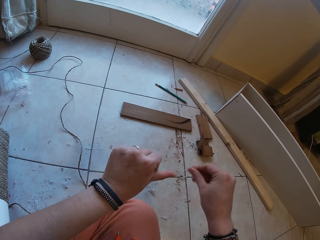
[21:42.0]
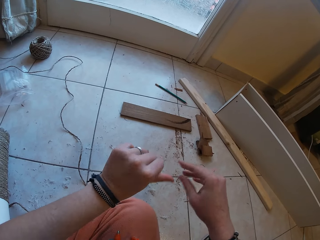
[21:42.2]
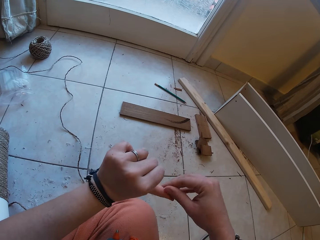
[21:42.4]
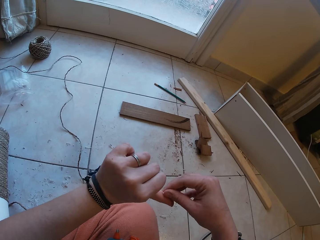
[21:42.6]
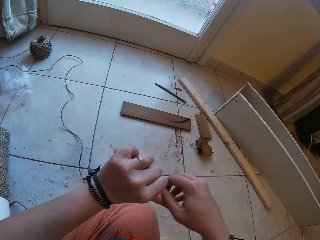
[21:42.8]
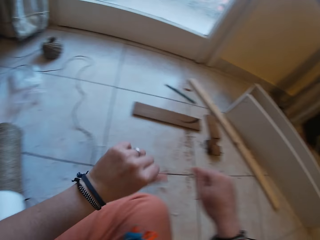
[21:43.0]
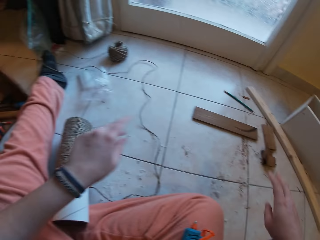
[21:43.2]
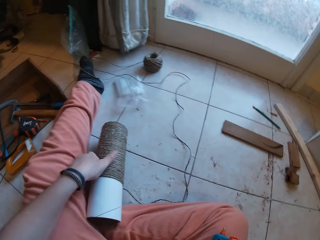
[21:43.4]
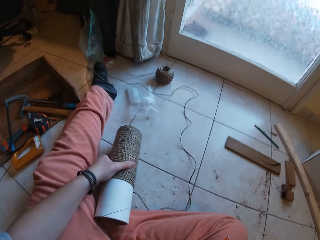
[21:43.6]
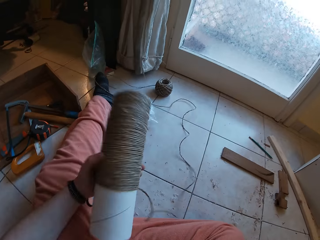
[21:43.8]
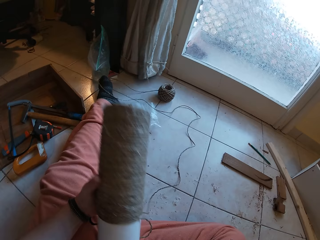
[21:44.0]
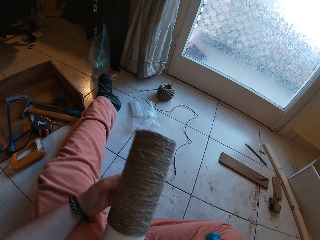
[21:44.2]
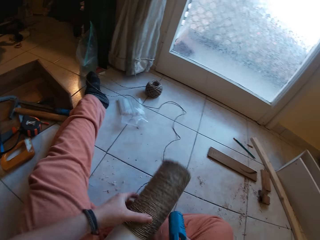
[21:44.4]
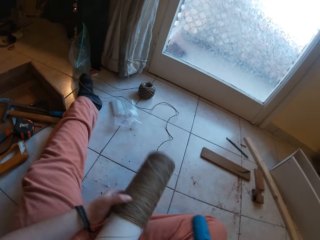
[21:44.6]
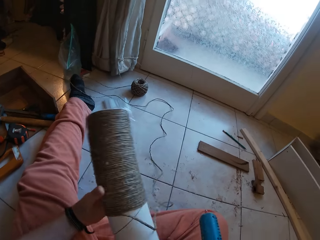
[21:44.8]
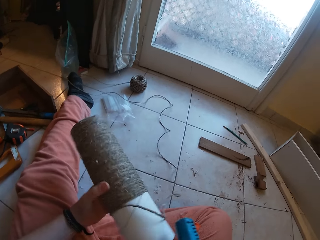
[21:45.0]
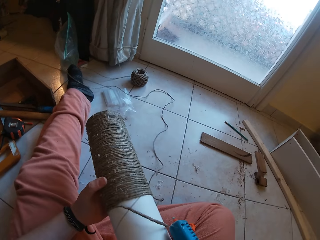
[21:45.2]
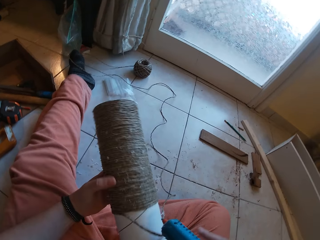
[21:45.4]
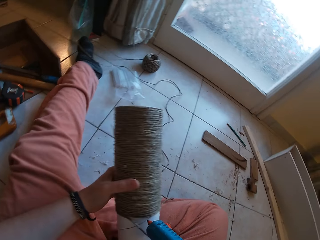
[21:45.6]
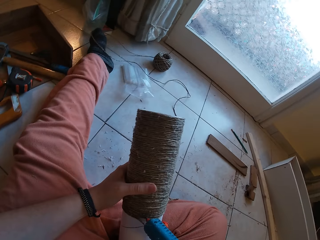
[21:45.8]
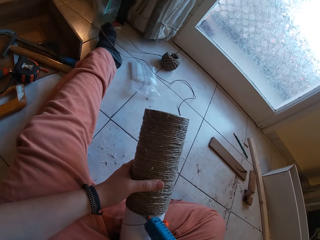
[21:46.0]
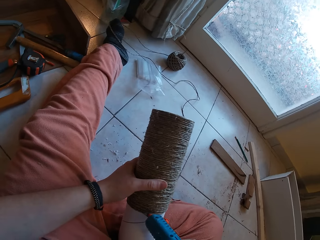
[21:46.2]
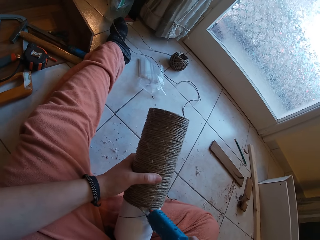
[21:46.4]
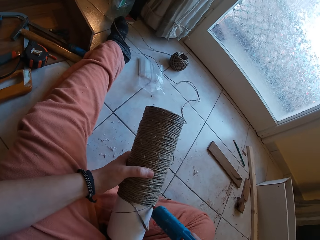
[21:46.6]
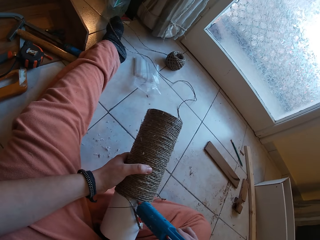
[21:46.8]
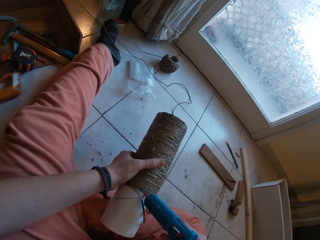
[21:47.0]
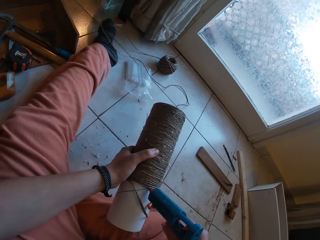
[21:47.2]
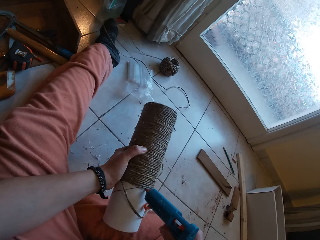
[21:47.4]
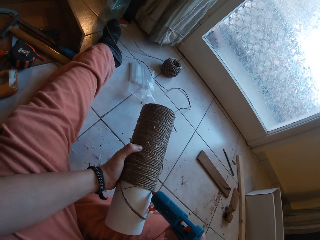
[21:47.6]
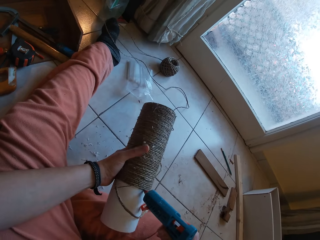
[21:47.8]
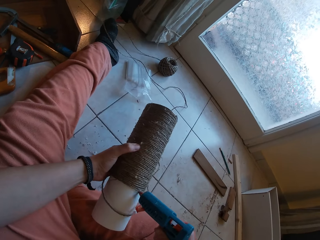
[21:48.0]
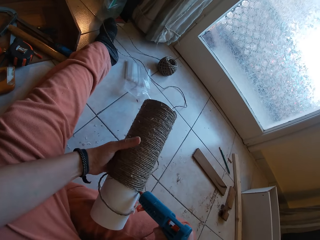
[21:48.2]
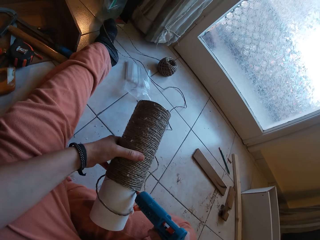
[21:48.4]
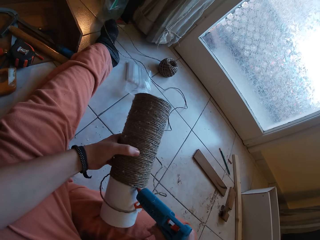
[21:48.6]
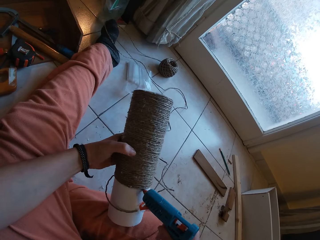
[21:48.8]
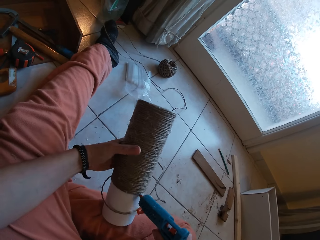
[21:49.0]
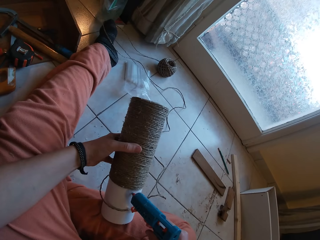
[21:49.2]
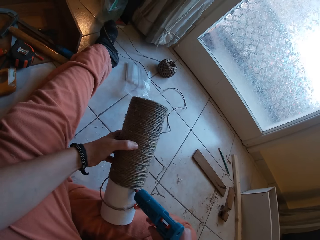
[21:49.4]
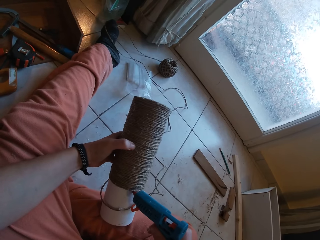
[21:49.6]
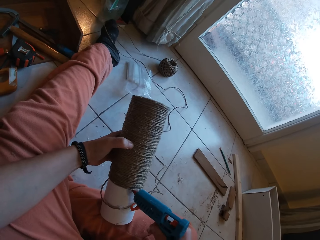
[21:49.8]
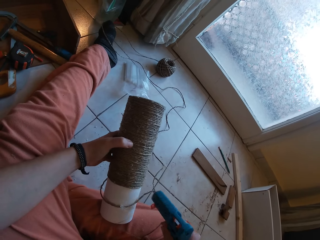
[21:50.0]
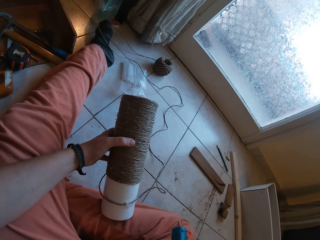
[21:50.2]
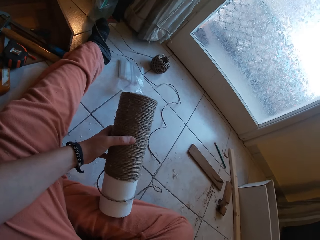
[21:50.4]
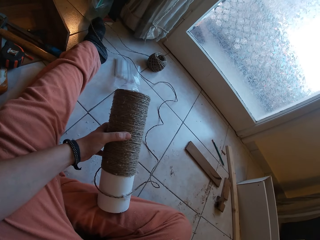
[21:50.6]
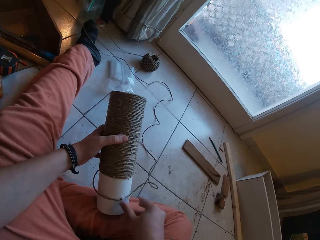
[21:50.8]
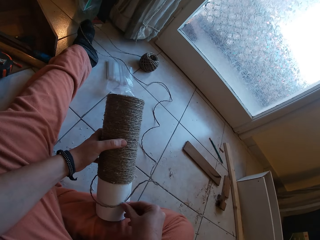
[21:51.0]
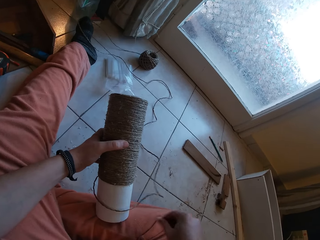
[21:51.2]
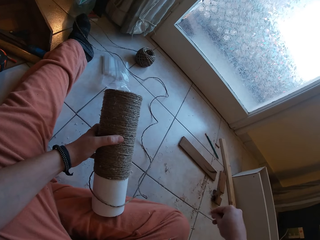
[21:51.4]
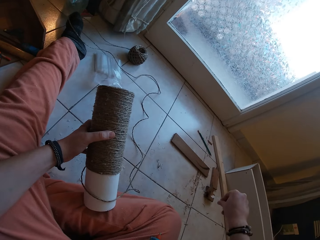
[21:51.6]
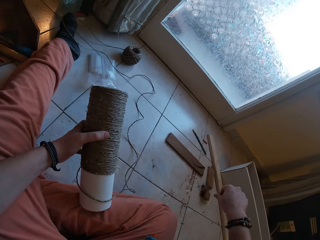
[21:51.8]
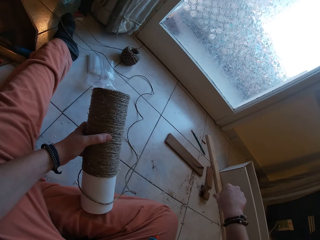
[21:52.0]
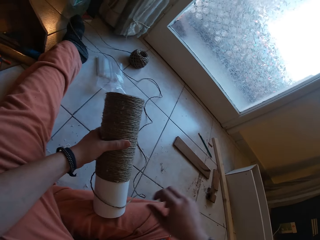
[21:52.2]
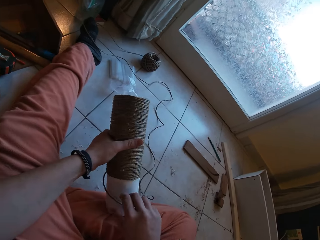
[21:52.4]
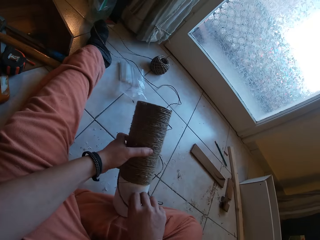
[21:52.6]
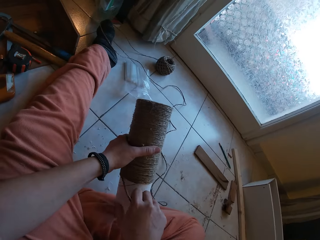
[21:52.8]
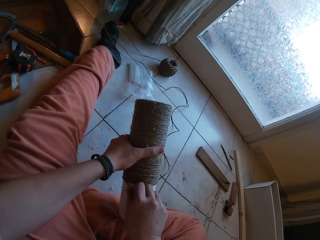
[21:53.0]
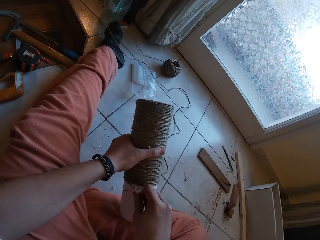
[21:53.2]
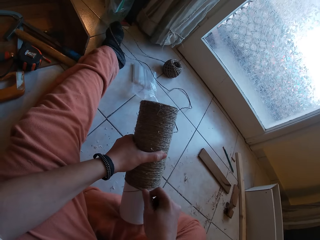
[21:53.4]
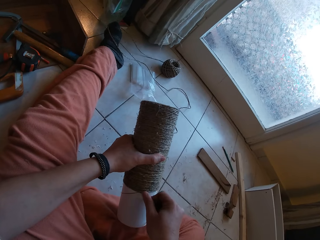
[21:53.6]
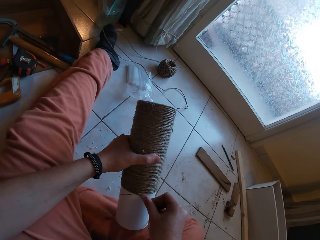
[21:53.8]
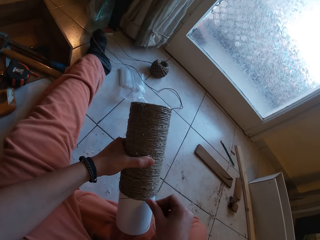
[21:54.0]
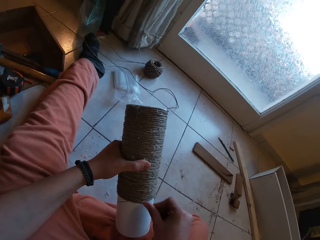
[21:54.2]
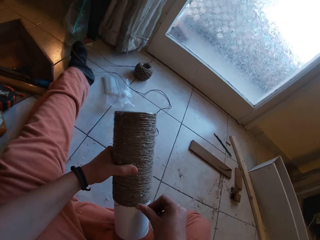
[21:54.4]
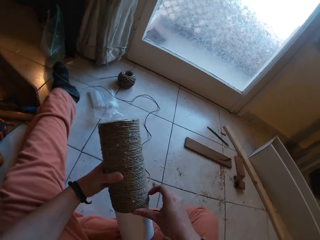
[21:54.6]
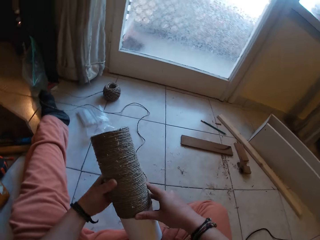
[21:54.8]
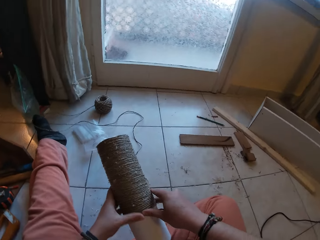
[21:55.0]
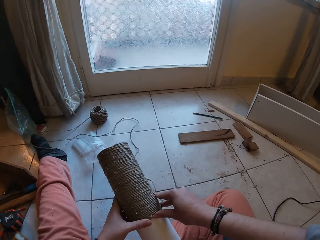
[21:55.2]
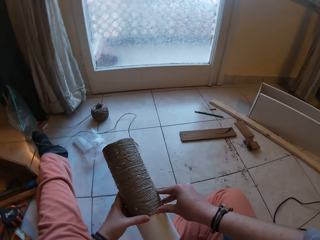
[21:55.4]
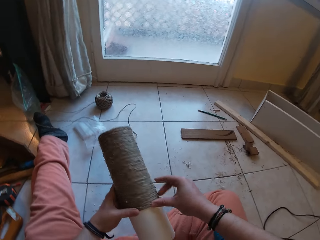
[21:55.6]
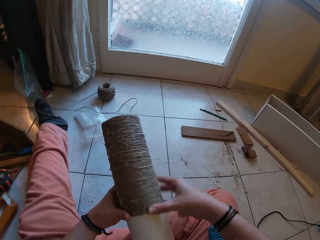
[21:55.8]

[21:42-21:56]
The camera wearer picks up the glue gun from her lap with her right hand. She picks up the craft from the floor with her left hand. She applies glue on the craft with the glue gun in her right hand. She drops the craft on the floor with her left hand. She removes dirt from the rope with her right hand. She drops the dirt on the floor with her right hand. She gums the sisal rope on the craft with both hands.

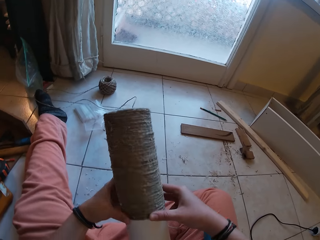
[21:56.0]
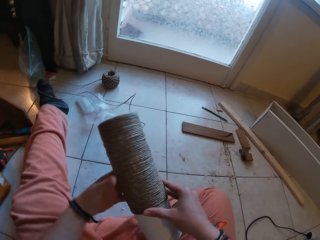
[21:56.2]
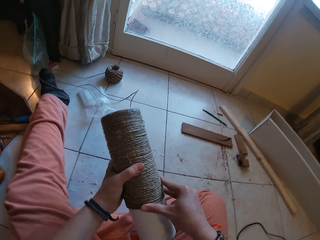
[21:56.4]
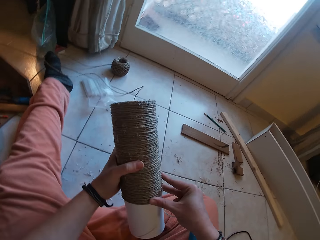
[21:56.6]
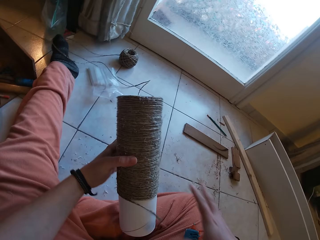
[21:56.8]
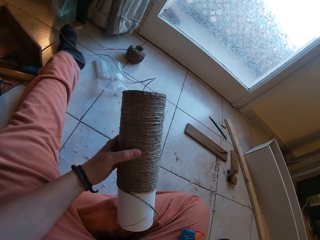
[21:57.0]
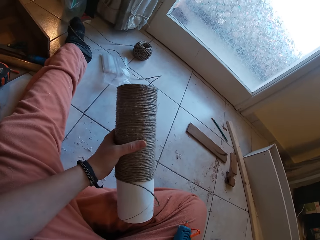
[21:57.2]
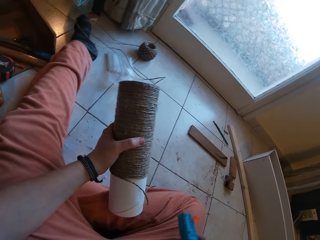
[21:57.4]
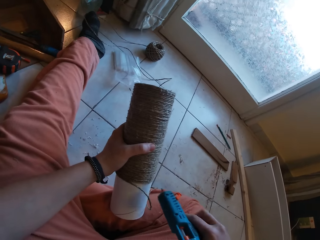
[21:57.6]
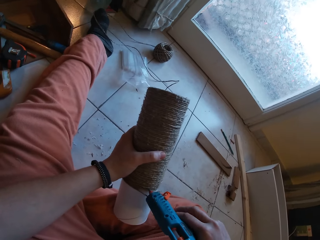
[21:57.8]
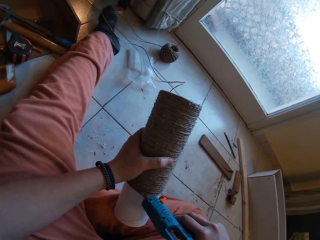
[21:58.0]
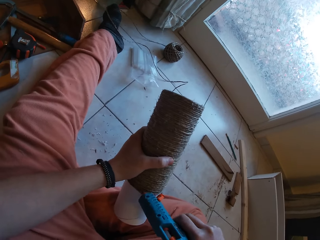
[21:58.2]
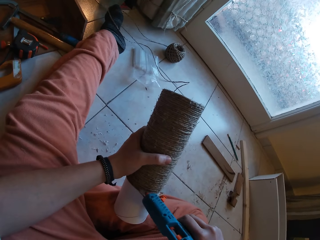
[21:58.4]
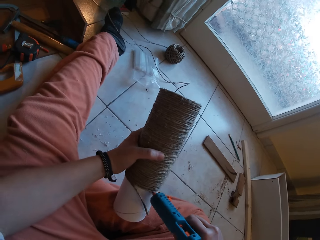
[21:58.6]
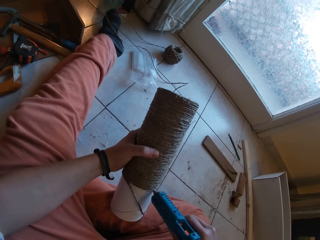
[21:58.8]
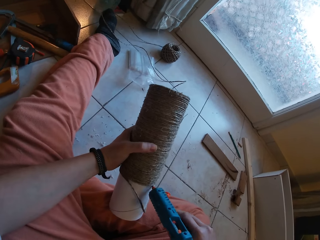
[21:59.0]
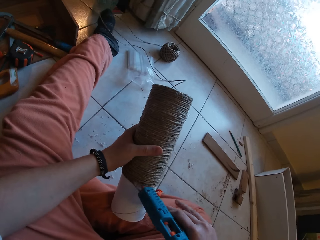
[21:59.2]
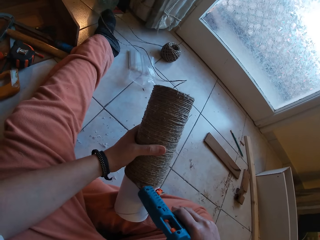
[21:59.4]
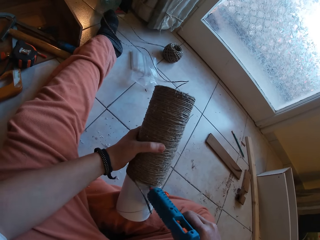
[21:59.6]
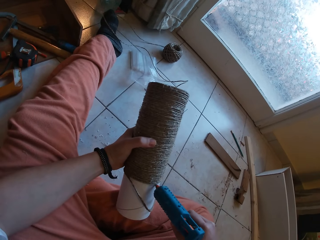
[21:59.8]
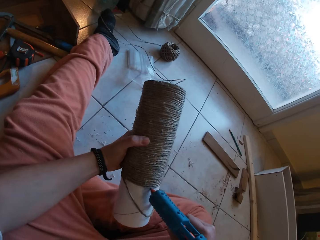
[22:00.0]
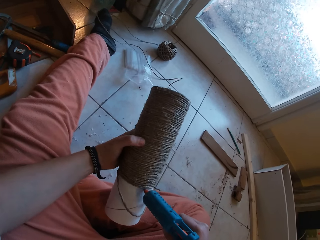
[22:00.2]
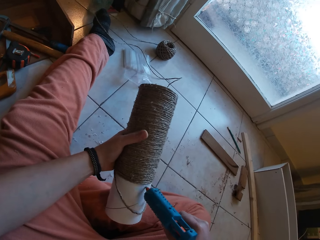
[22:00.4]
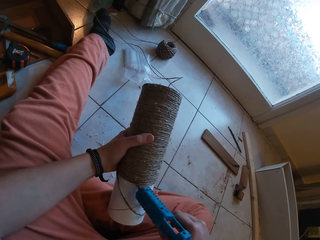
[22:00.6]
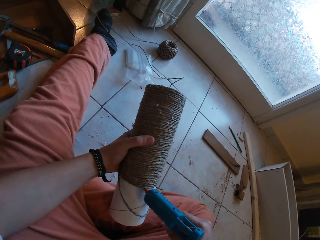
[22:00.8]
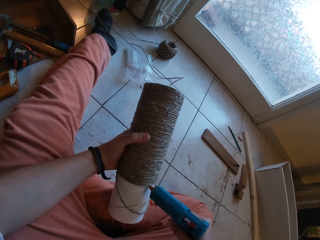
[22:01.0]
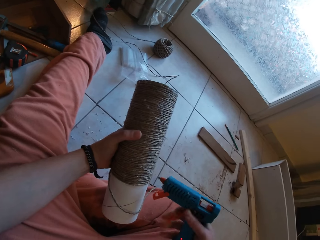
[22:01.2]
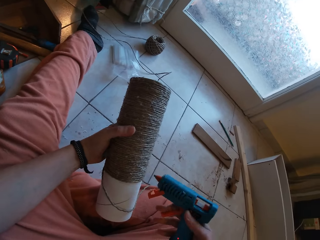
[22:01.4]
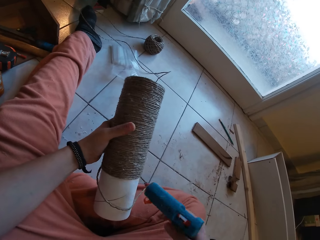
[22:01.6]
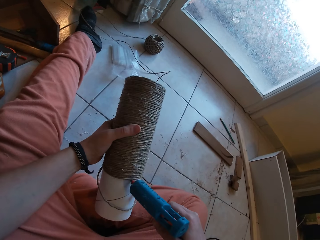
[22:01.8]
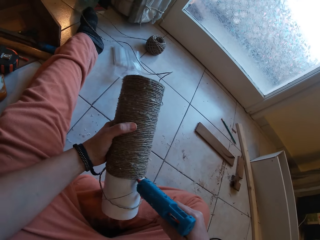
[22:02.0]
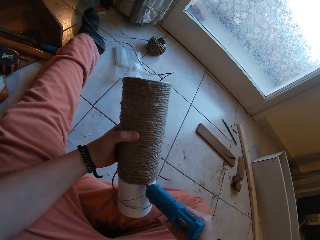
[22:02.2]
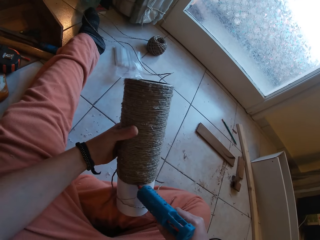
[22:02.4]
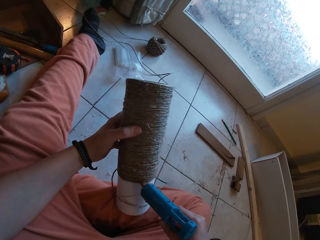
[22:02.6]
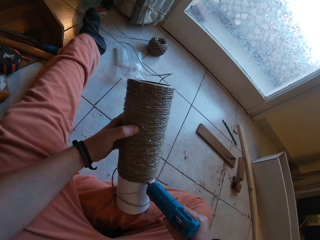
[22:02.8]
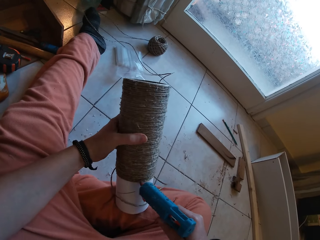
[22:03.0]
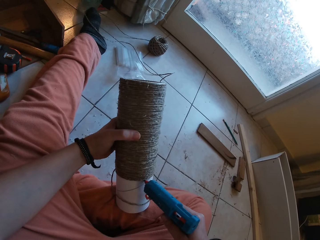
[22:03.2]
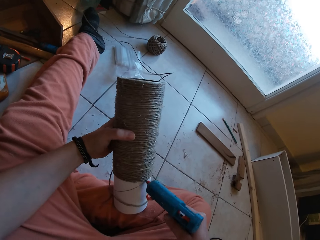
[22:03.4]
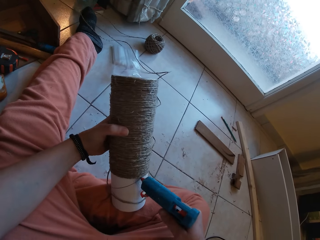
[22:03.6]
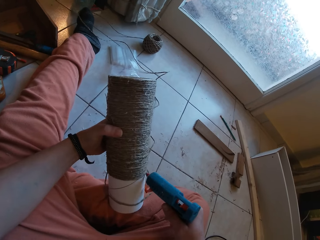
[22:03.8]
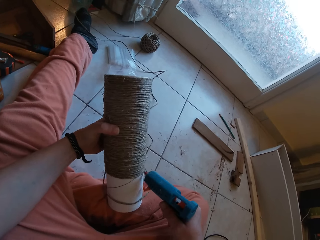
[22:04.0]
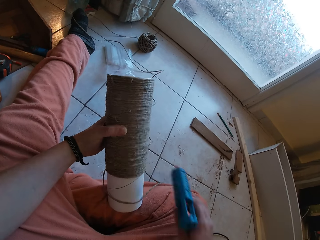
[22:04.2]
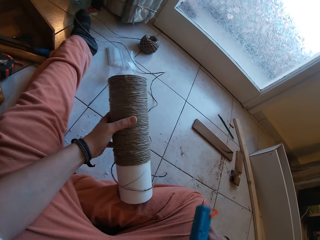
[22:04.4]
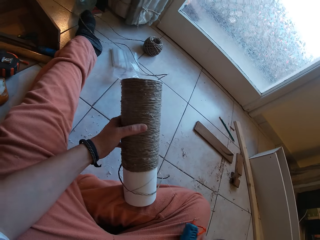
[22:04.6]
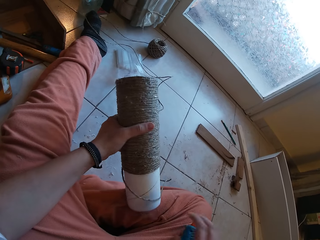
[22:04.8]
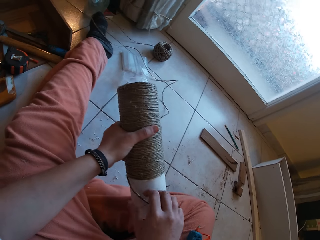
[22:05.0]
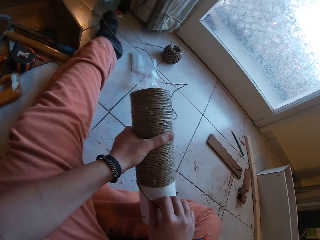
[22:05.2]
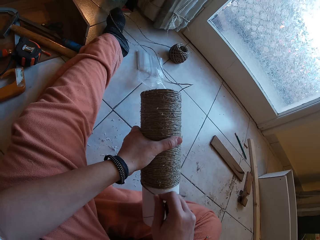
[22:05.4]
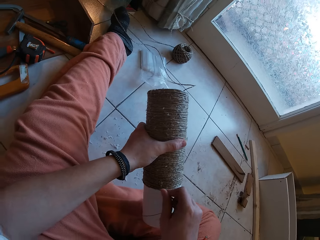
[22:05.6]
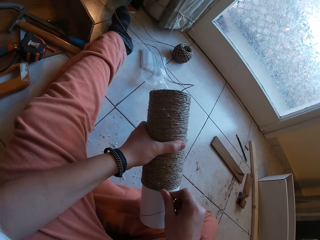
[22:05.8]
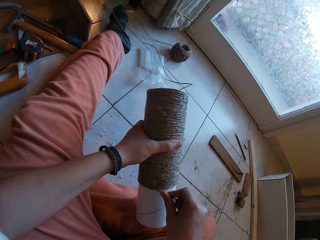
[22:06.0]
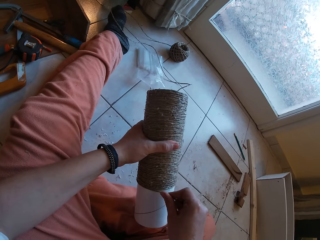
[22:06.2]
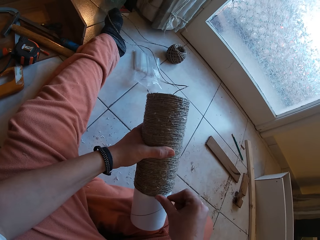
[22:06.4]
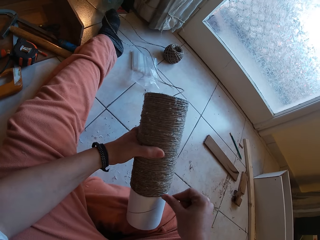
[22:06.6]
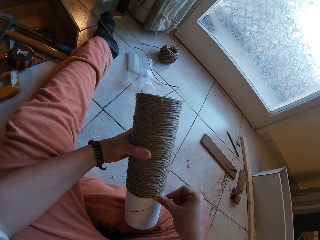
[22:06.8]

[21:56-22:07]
The camera wearer picks up the glue gun from her lap with her right hand. She applies glue on the craft with the glue gun in her right hand. She drops the glue gun on her lap with her right hand. She gums the sisal rope on the craft with both hands.
